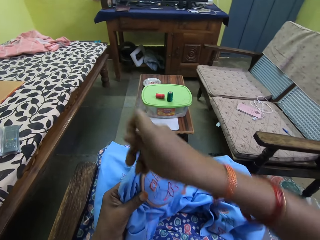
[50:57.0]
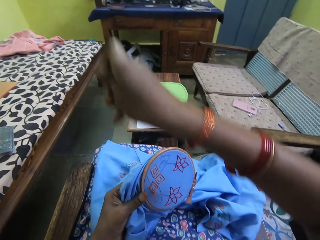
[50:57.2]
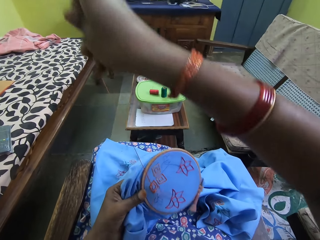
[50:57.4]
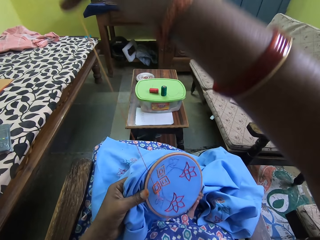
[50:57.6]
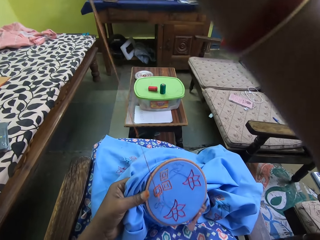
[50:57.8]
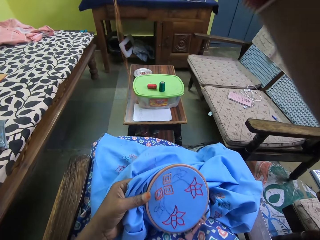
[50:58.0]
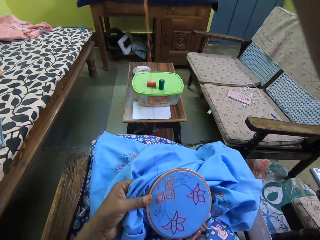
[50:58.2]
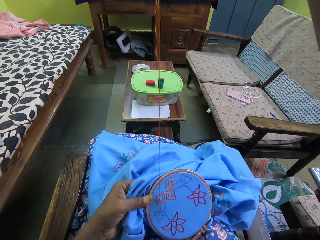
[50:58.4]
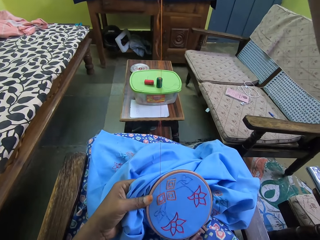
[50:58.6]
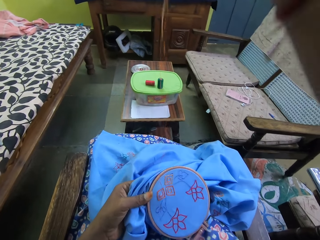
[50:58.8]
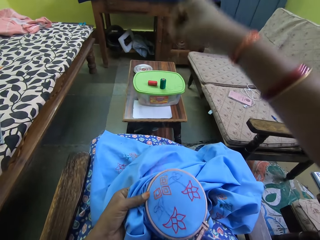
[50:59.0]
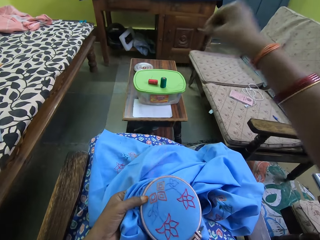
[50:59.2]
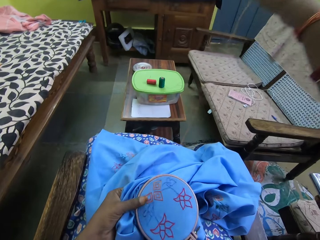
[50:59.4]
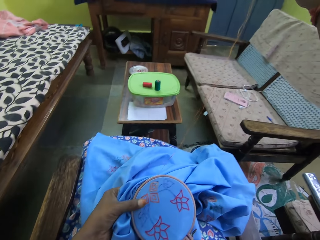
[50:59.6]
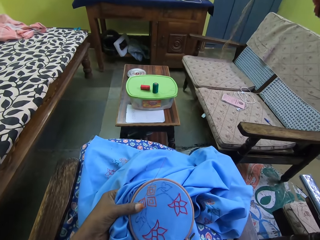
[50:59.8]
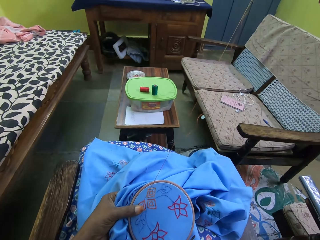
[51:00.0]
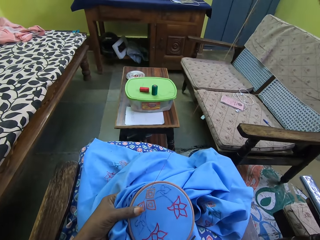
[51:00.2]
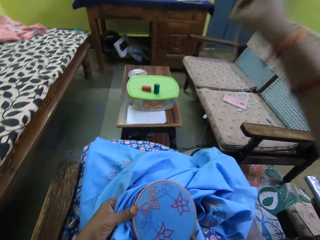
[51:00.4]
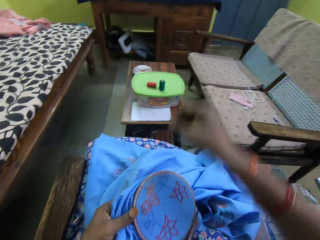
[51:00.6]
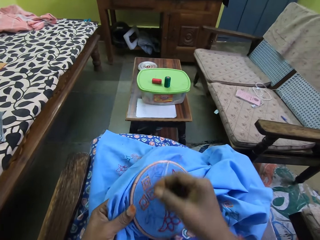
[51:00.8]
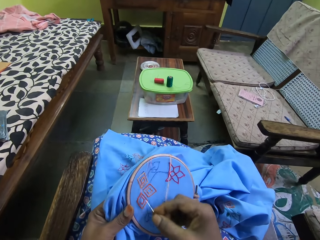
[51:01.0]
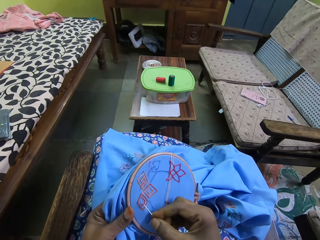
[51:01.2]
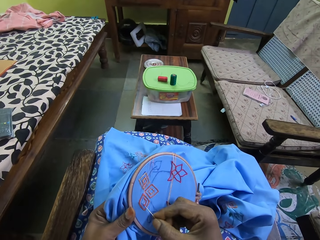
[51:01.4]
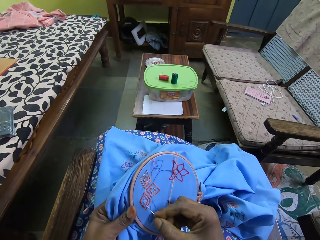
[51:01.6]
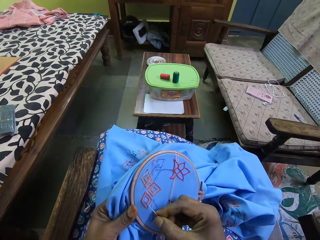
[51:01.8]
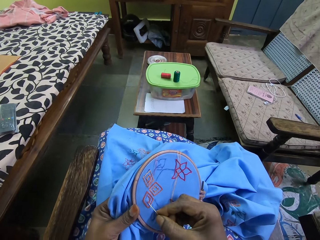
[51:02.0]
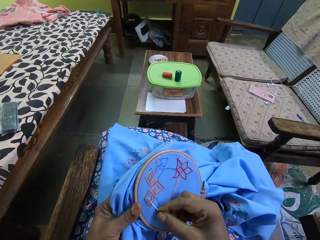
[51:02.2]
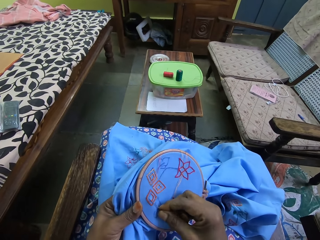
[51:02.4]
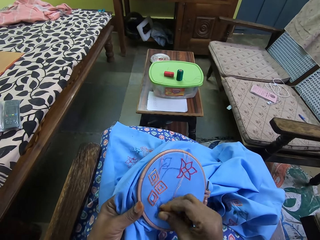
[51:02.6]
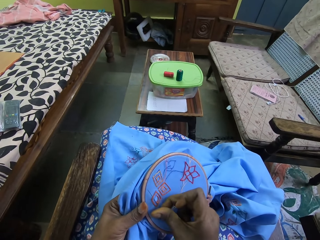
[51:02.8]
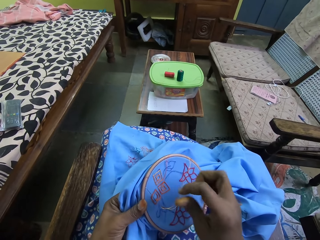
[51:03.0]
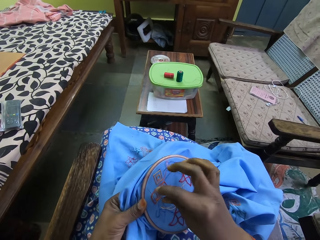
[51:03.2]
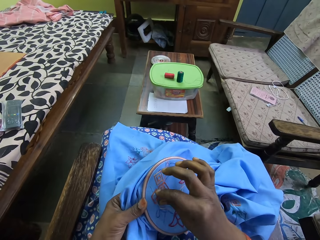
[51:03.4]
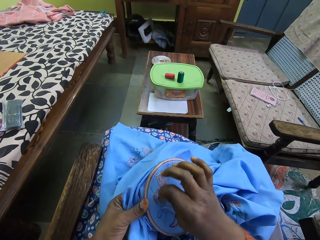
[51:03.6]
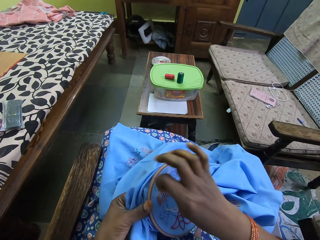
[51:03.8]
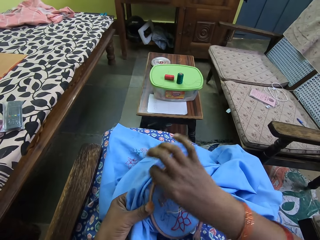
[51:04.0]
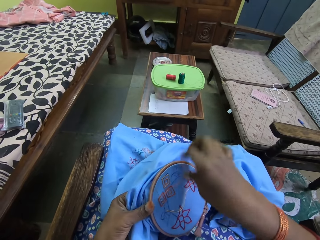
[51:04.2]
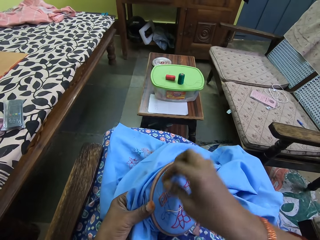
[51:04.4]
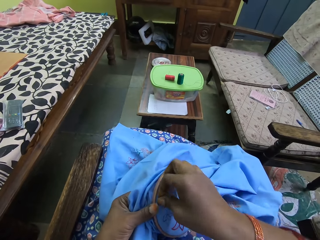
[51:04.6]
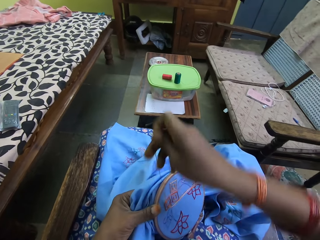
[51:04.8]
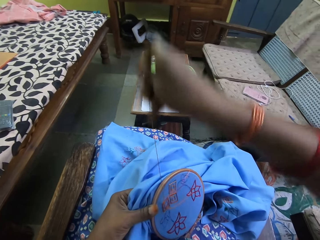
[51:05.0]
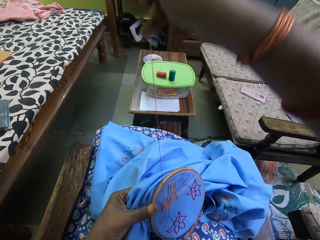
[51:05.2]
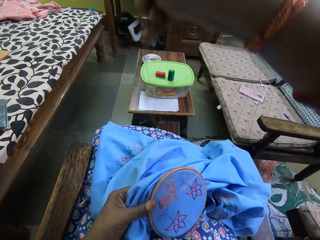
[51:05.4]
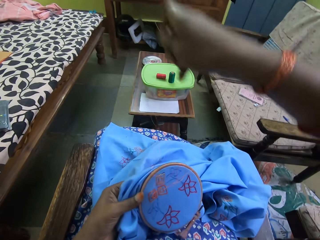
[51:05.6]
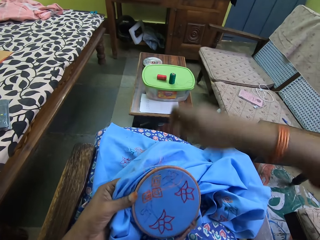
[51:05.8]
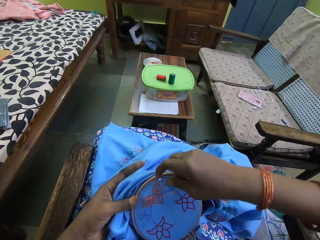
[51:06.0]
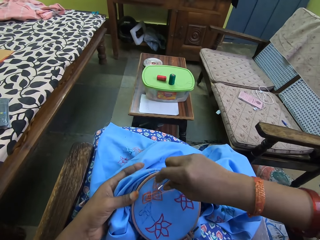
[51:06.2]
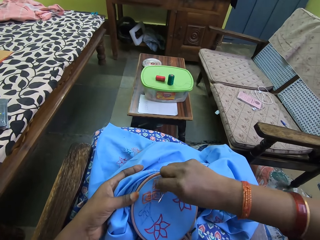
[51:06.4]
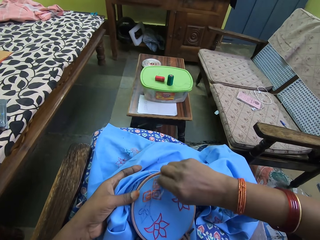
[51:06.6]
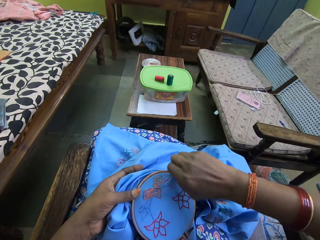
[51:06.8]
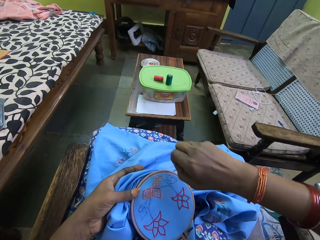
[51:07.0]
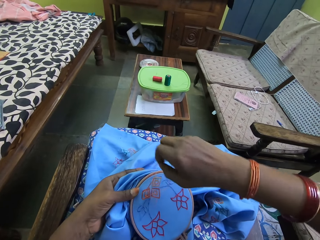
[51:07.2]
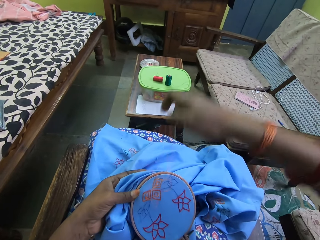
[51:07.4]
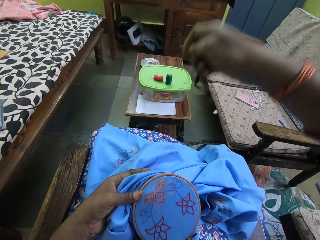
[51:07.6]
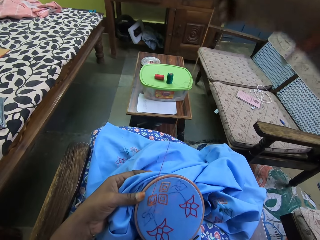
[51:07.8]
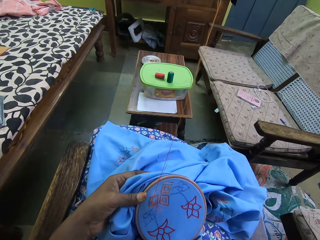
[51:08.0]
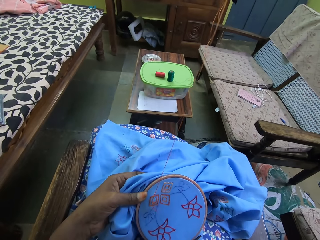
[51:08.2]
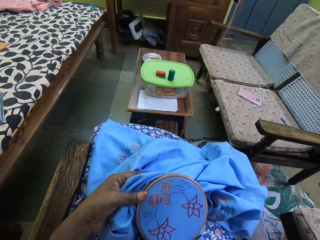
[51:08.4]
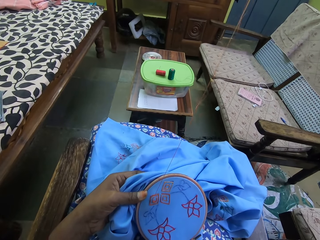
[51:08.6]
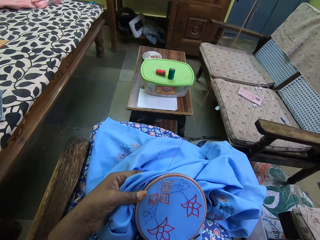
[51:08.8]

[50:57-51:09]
The camera wearer sews fabric with a needle. She pulls the thread on the fabric in her left hand with her right hand.

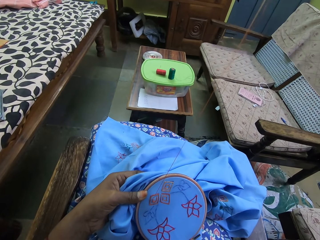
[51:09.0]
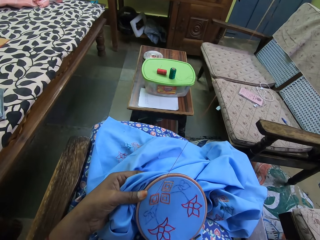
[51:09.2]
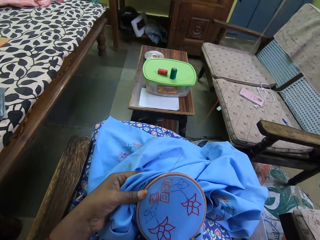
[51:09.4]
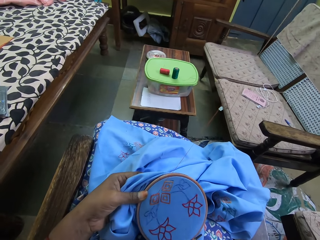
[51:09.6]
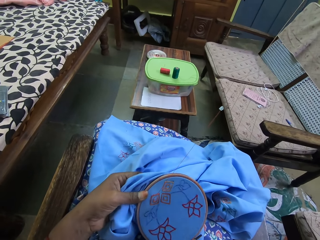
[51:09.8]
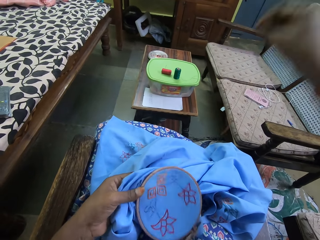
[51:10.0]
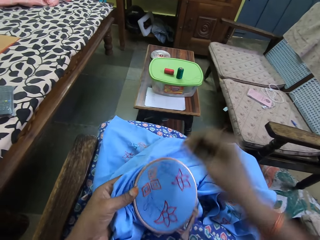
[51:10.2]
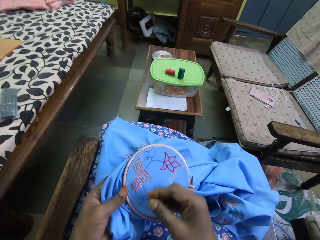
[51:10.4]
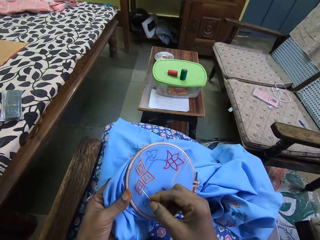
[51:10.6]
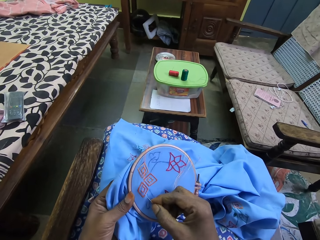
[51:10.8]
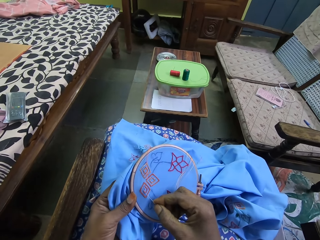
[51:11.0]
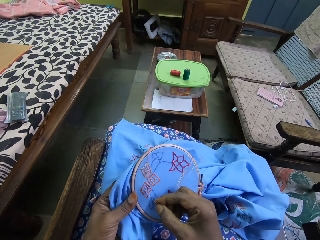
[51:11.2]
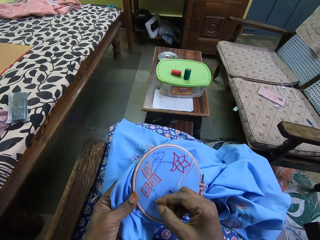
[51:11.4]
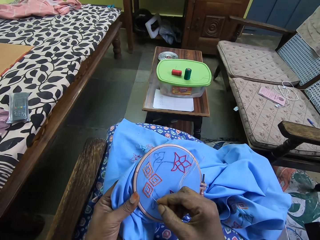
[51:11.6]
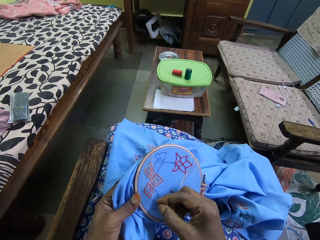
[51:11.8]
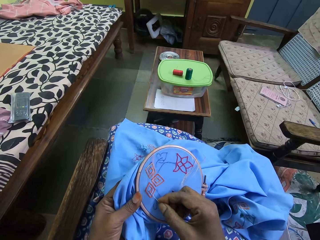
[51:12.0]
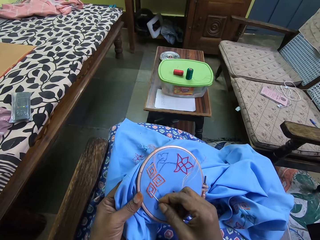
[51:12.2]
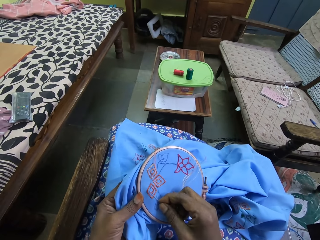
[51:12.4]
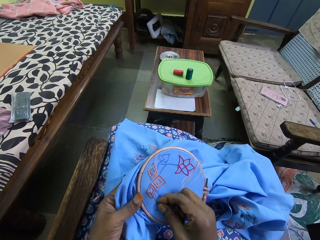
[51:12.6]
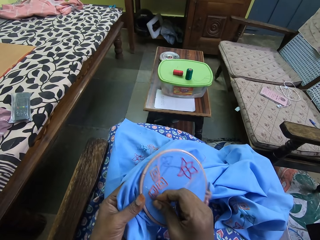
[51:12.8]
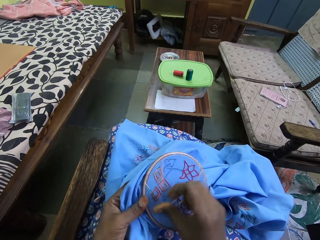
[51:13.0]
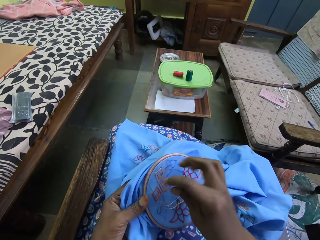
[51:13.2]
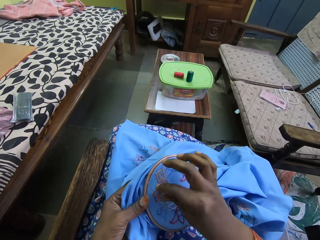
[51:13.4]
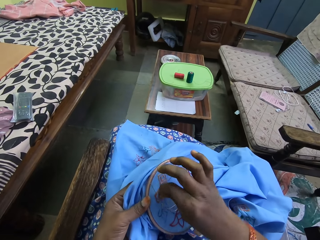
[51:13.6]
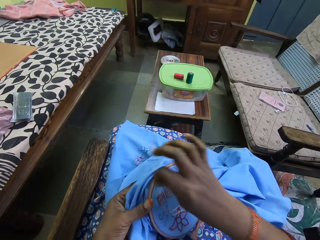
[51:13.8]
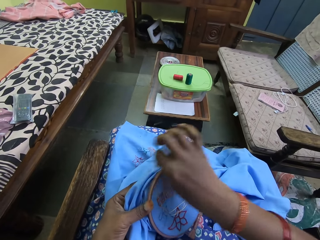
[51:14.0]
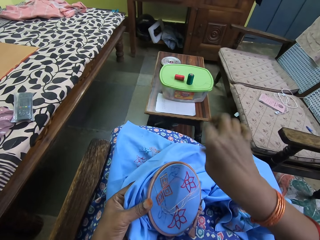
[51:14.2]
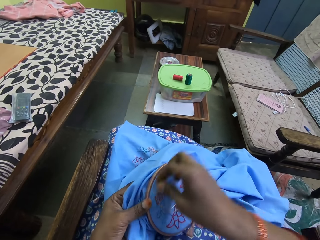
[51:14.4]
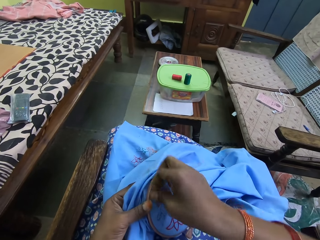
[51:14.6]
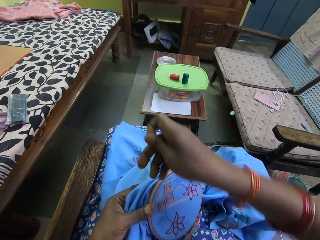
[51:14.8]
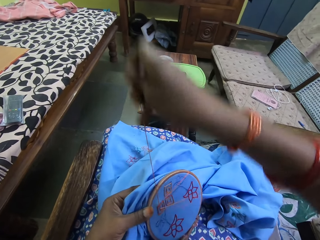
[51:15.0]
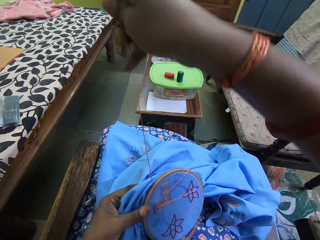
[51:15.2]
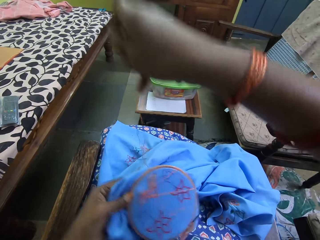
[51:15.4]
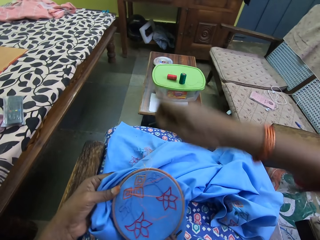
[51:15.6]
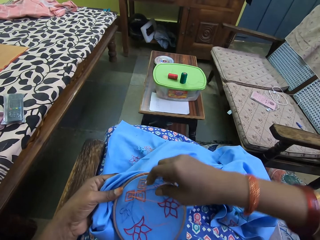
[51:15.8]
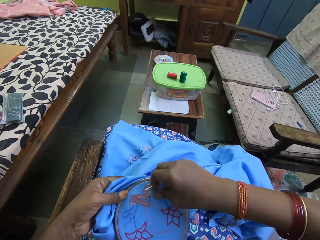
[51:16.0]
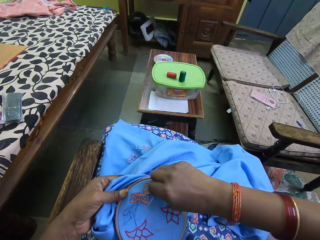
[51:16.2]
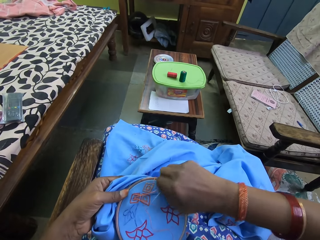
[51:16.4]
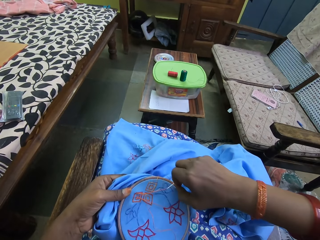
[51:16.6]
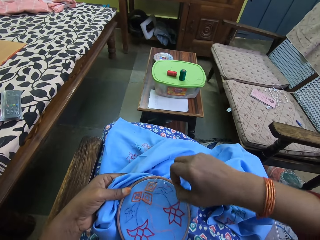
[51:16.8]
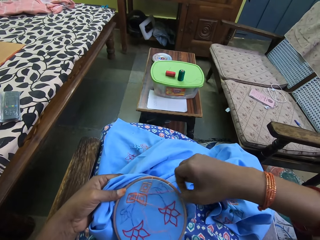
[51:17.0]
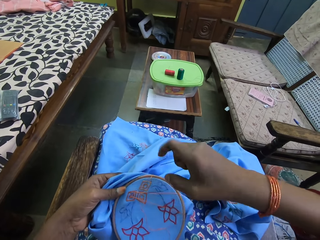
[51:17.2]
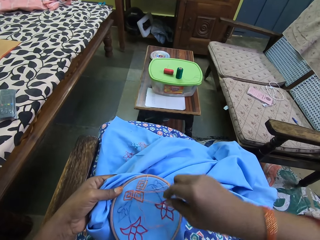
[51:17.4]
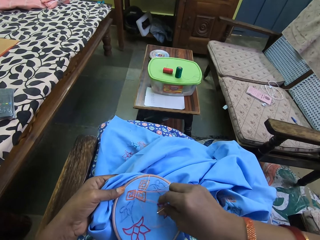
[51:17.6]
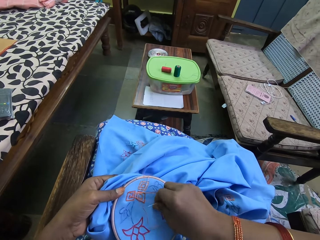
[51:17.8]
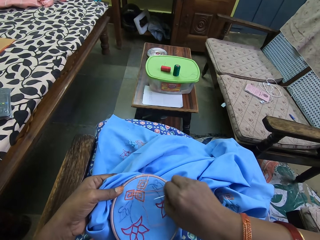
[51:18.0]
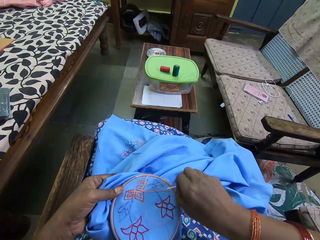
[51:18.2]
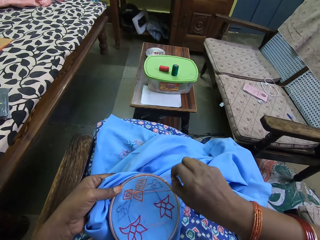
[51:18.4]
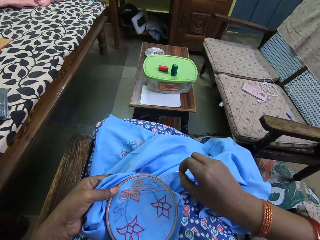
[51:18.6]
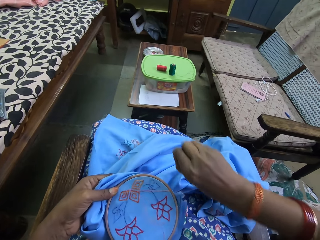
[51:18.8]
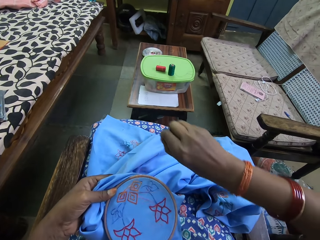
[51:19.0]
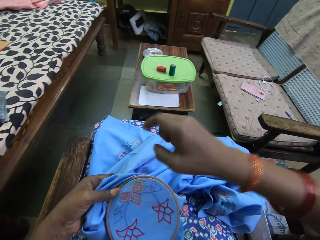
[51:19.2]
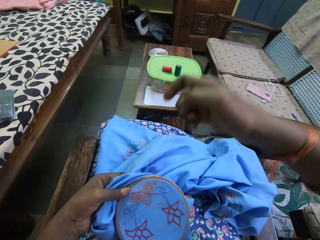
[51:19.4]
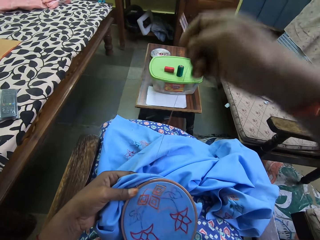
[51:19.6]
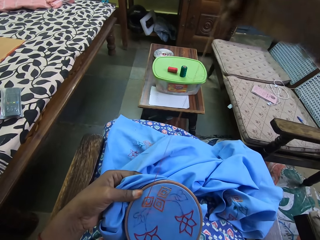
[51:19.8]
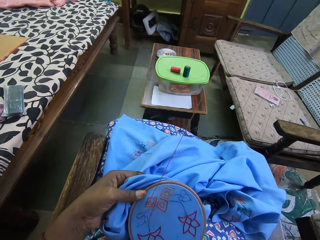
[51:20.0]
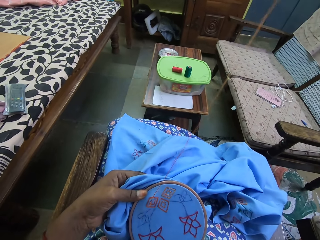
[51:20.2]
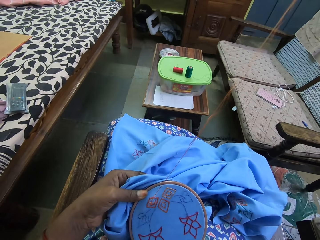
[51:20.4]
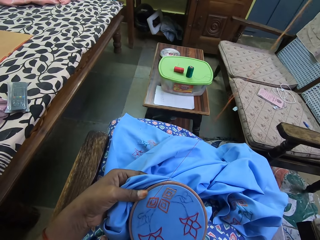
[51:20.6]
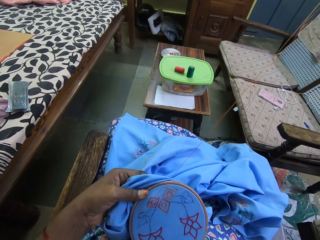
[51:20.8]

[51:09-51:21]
The camera wearer embroiders on the fabric in her left hand with the needle in her right hand. She pulls the thread on the fabric in her left hand with her right hand. She embroiders on the fabric in her left hand with the needle in her right hand. She pulls the thread on the fabric in her left hand with her right hand.
